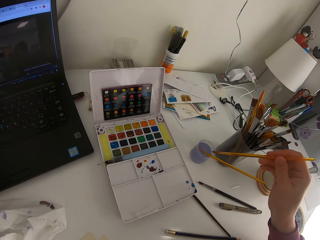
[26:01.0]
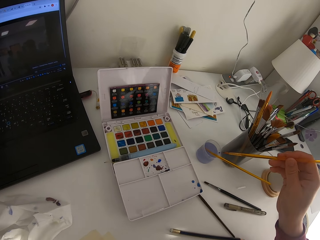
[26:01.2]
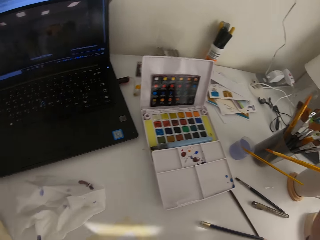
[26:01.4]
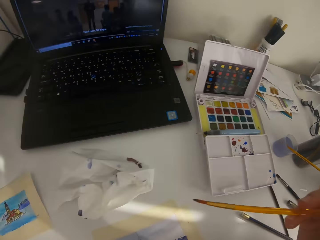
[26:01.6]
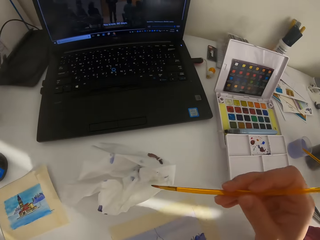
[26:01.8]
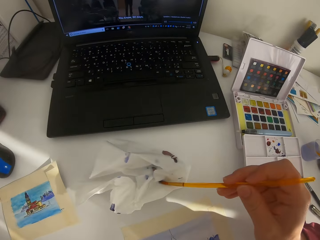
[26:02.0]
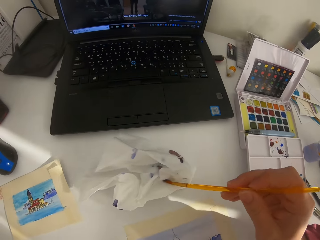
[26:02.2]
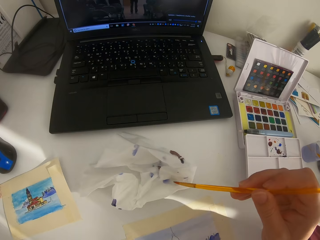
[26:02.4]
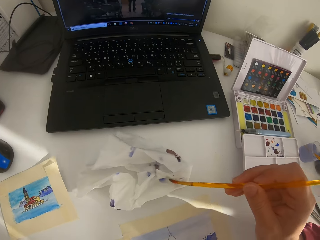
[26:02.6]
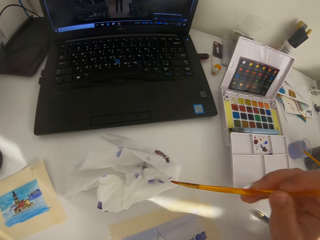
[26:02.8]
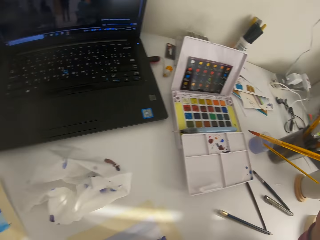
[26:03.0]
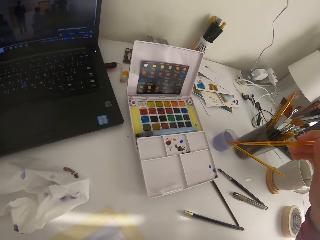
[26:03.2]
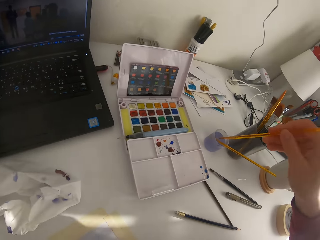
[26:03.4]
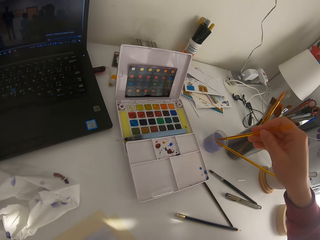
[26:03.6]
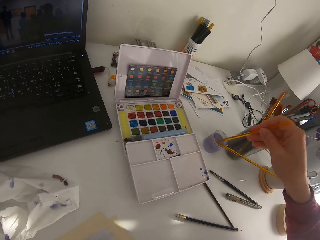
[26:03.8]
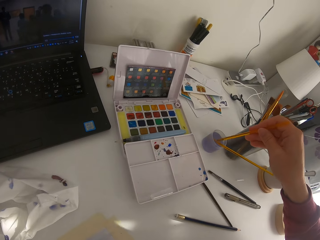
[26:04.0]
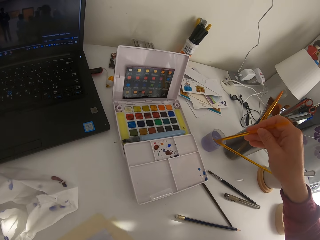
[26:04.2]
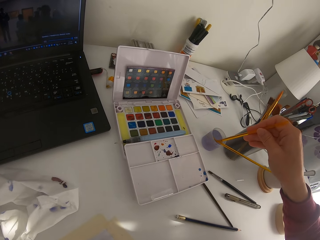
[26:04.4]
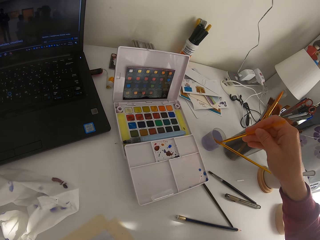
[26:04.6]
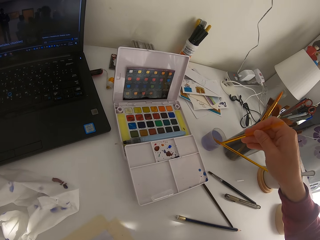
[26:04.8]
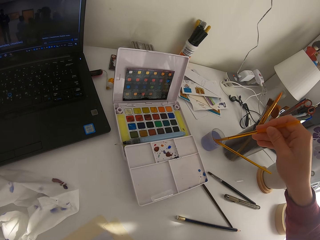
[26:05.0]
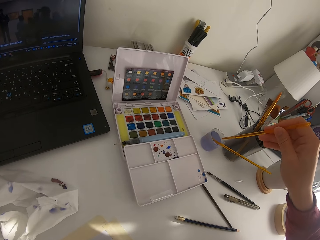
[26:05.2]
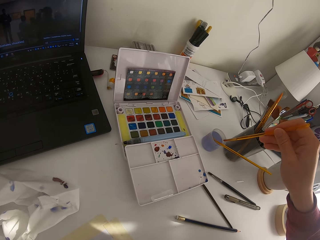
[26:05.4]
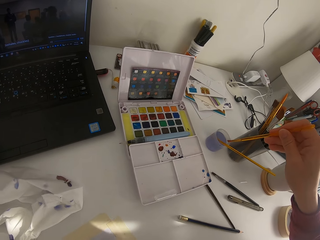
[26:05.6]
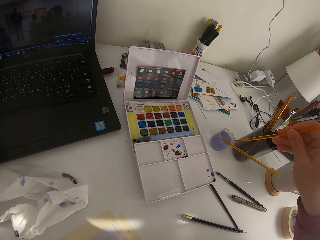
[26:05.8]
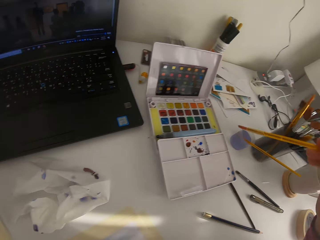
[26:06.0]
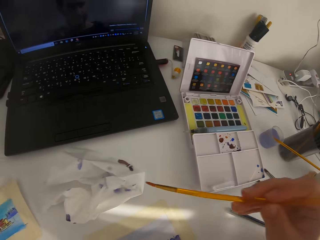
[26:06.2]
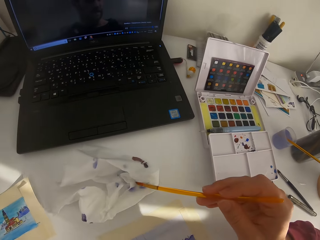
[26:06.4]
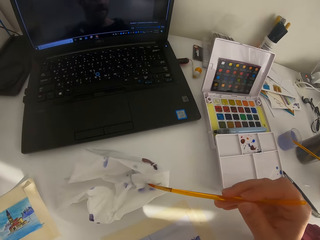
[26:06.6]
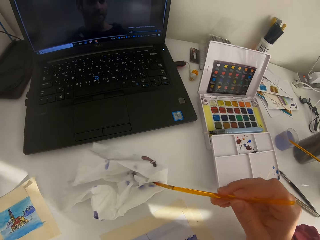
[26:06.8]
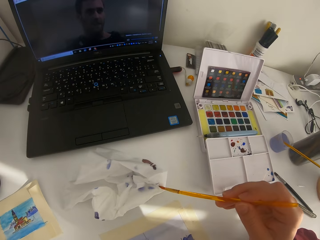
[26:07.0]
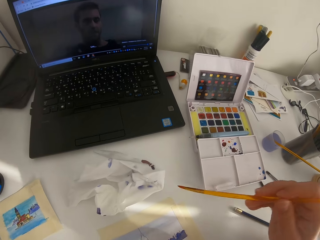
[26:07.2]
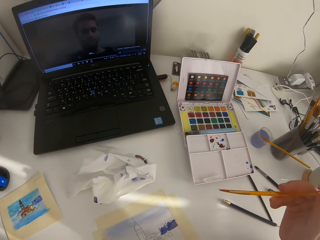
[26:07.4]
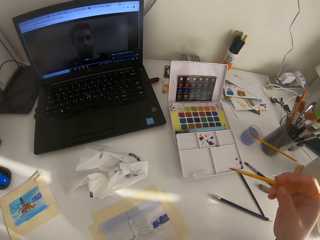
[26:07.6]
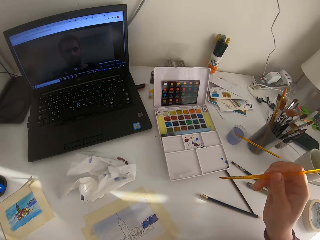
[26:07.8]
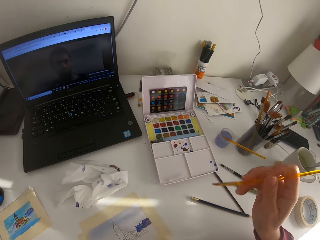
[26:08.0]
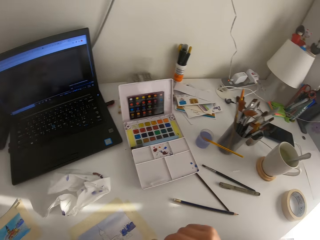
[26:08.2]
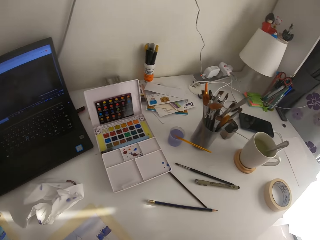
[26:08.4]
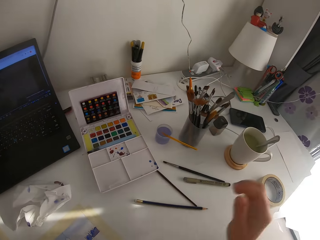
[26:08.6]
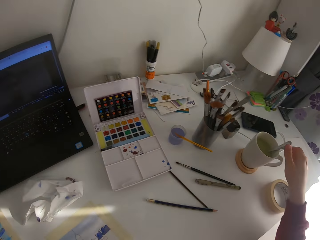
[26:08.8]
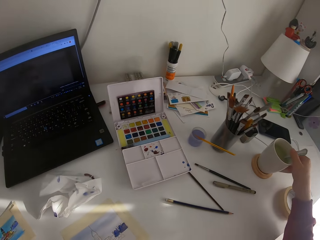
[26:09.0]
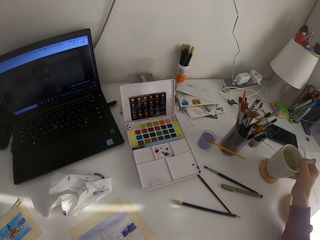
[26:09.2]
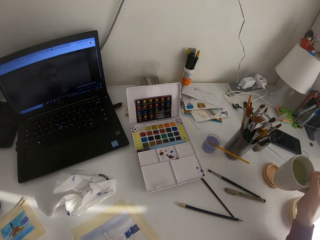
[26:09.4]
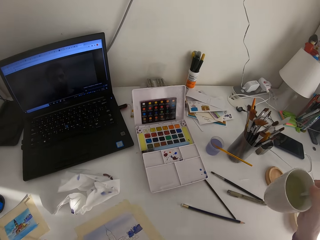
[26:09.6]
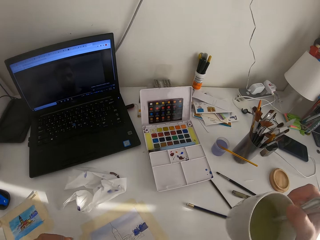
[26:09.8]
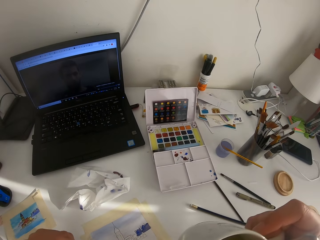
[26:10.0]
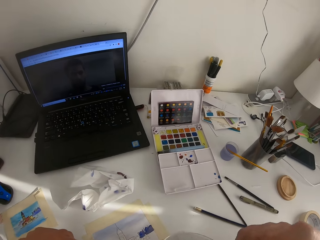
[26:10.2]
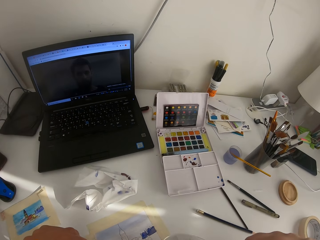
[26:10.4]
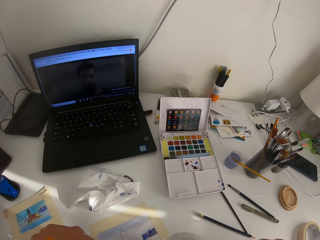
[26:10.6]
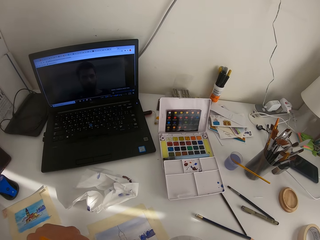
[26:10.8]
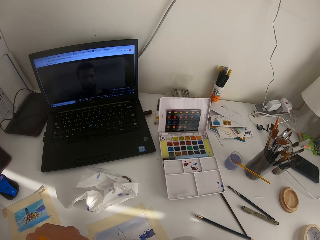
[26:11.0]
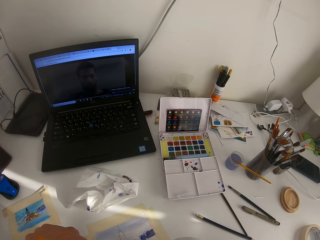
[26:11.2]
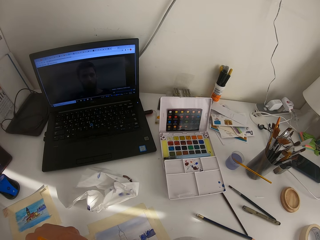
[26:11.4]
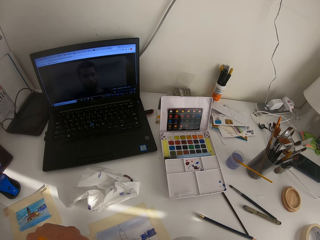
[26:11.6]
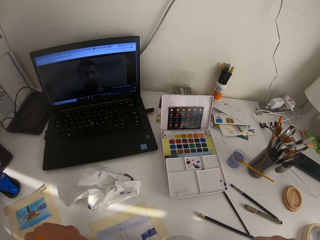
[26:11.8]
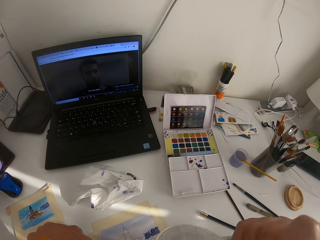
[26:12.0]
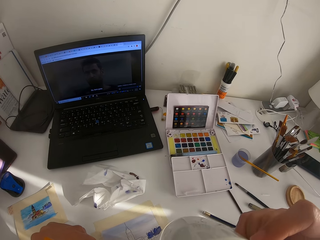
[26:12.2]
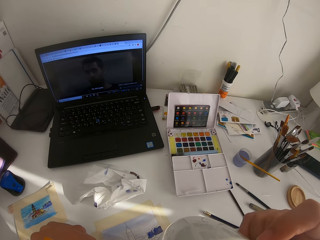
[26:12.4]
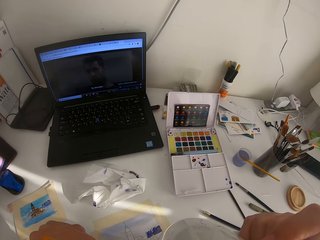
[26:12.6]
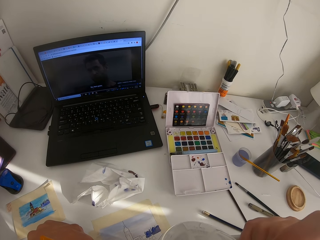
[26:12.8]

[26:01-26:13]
The camera wearer shakes the paint brush in the water. They touch the paint brush on the tissue paper. They shake the paint brush in the water. They touch the paint brush on the tissue paper. They put the paint brush down. They pick up a cup on the table.

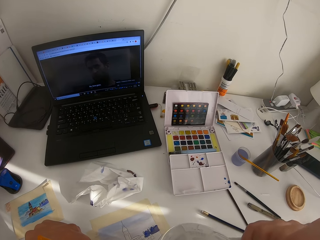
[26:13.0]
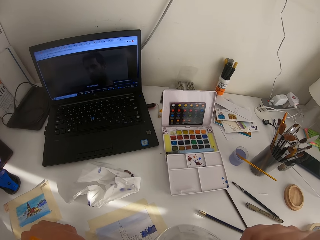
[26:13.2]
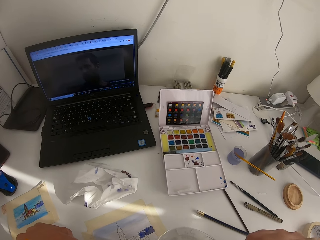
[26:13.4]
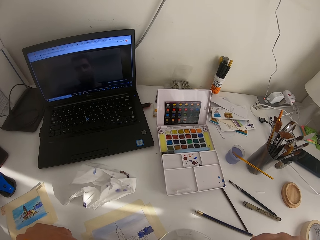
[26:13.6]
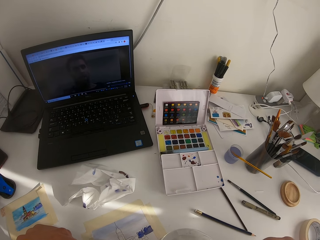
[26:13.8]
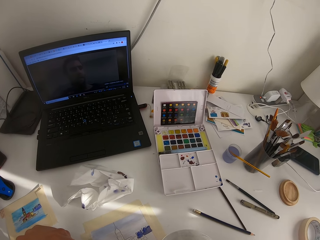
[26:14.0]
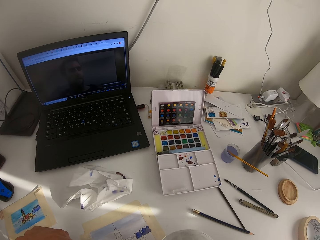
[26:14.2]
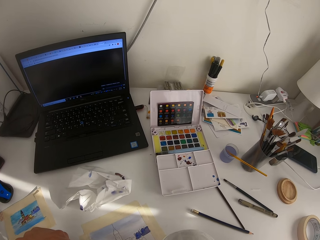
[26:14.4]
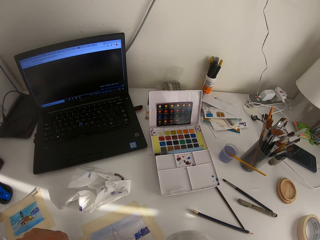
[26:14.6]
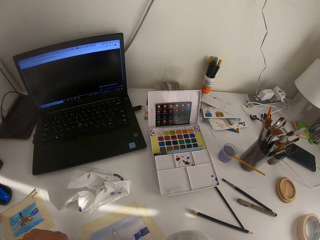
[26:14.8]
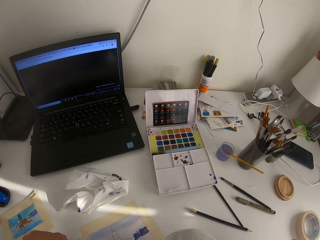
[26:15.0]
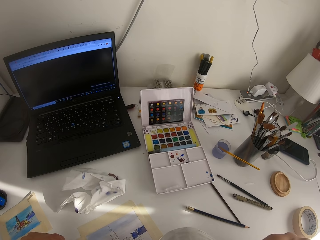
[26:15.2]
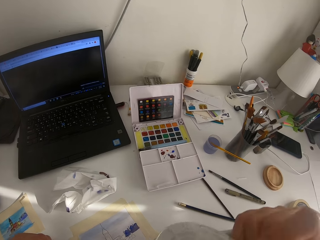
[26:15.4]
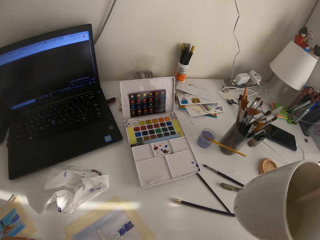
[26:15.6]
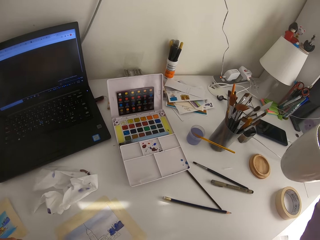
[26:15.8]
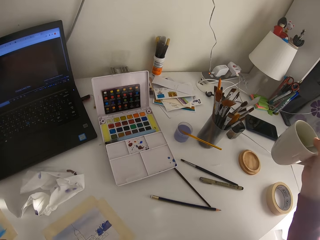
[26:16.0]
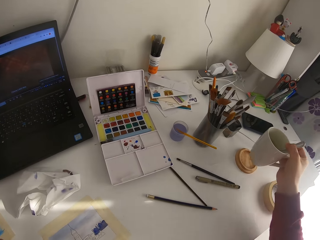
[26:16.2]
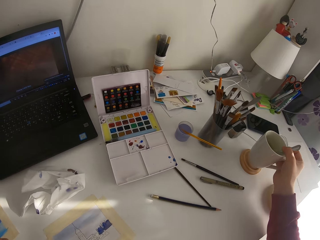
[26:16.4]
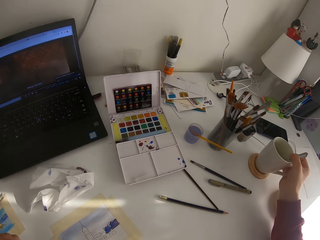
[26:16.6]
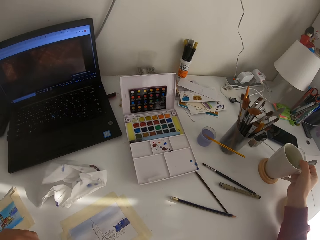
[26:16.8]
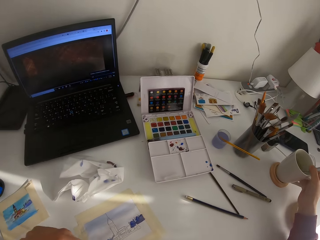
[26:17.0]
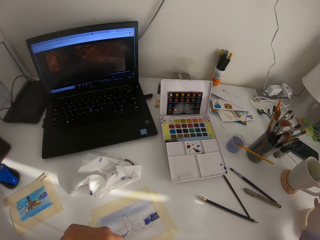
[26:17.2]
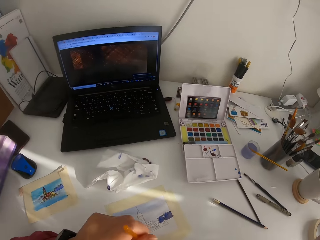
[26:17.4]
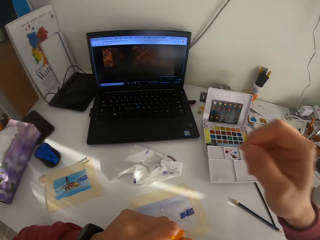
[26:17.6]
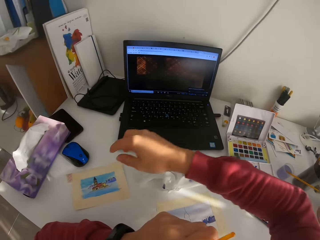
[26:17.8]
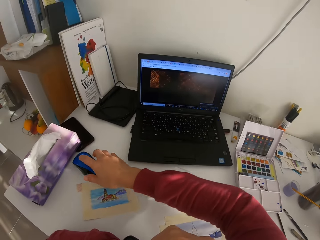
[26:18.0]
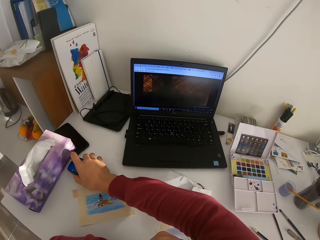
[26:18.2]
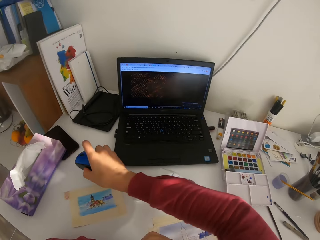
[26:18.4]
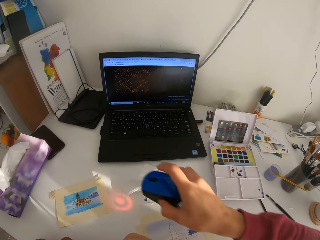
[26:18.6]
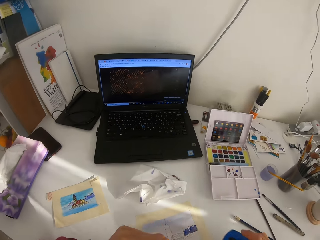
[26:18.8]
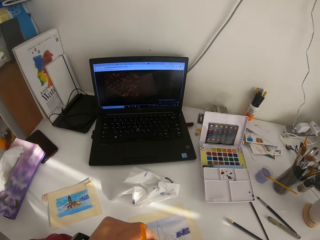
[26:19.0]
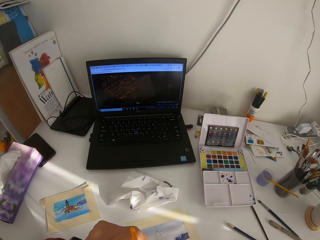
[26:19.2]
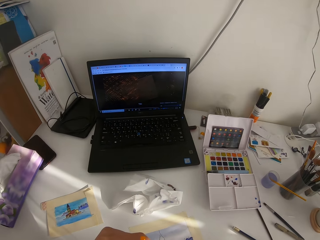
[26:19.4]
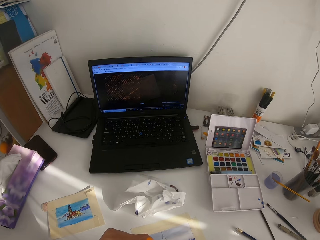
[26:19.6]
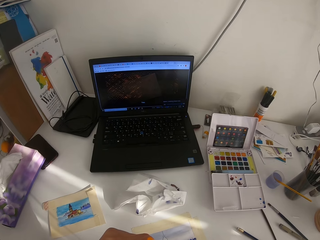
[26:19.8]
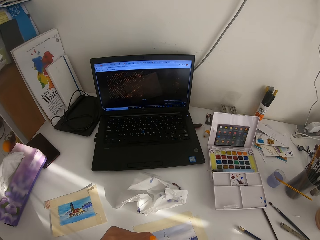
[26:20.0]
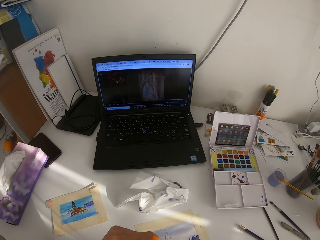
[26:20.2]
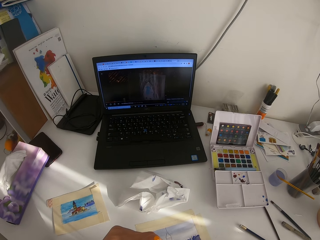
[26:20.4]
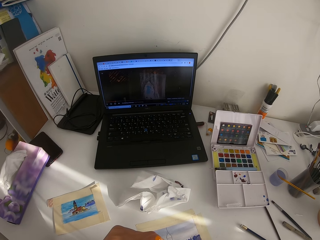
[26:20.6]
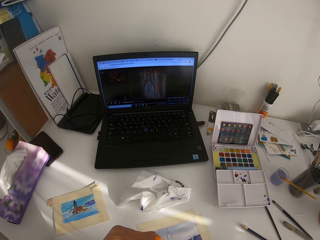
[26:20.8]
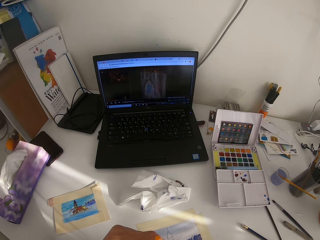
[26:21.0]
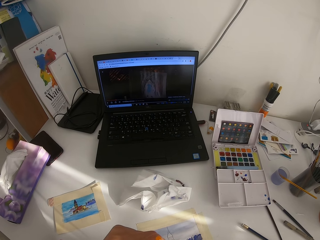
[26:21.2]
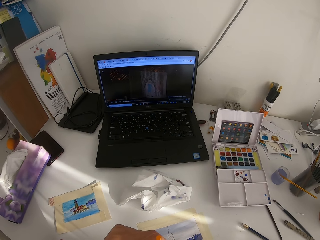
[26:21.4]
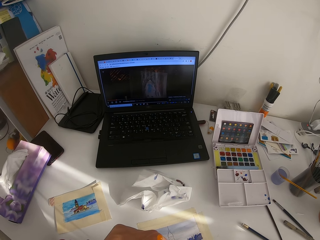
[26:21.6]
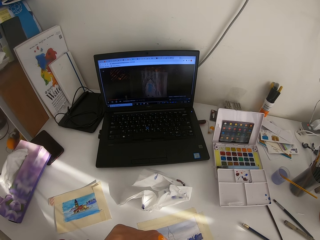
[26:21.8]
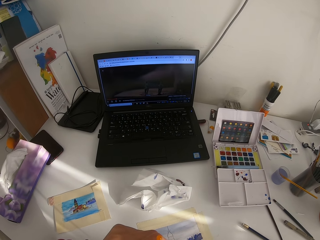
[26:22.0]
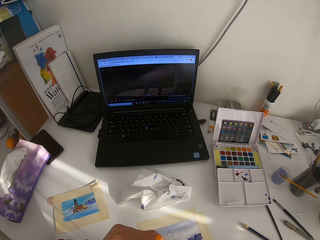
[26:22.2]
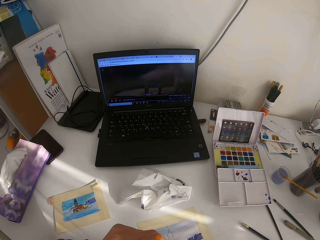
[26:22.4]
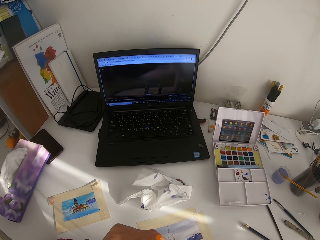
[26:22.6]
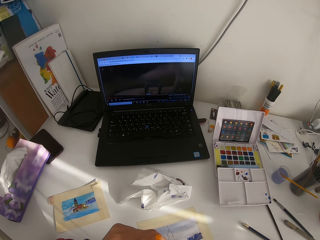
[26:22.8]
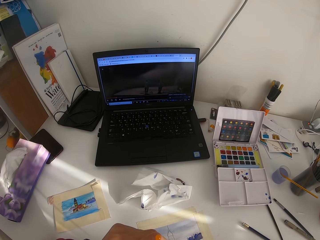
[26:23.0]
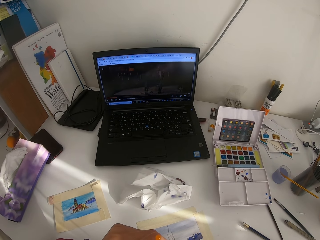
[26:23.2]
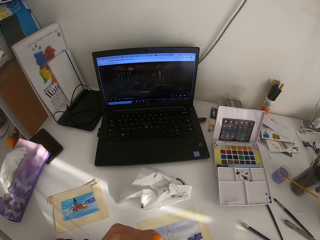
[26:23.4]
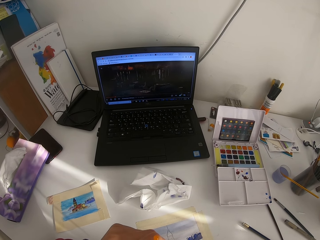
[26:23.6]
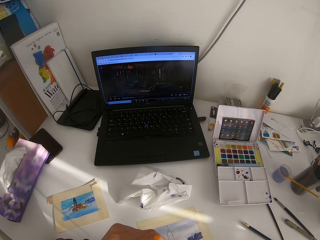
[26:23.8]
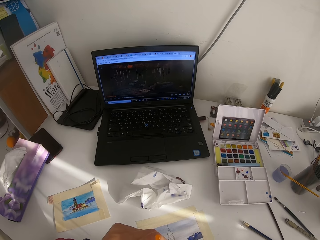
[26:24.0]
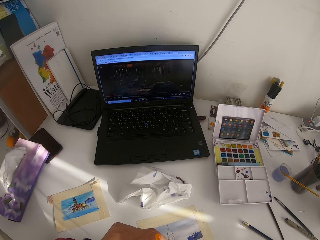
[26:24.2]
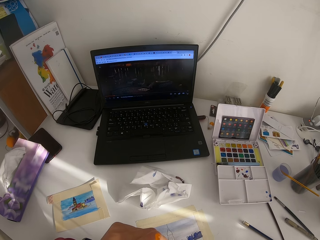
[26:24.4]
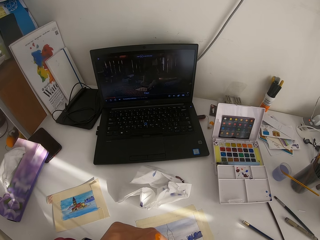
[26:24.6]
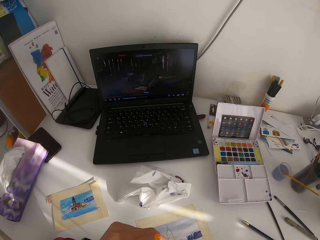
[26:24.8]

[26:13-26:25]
The camera wearer drinks from the cup. They put down the cup. They pick up a mouse on the table. They move the mouse to the right.
